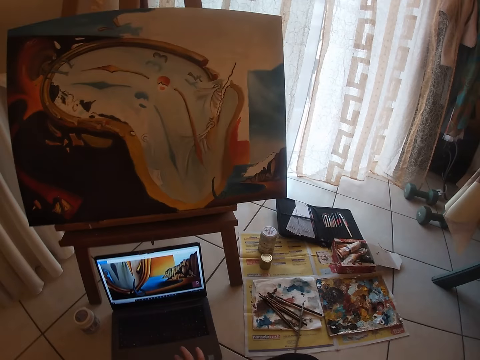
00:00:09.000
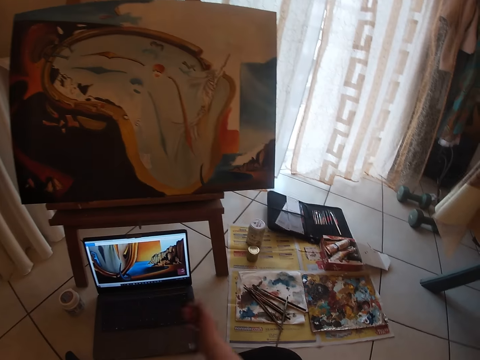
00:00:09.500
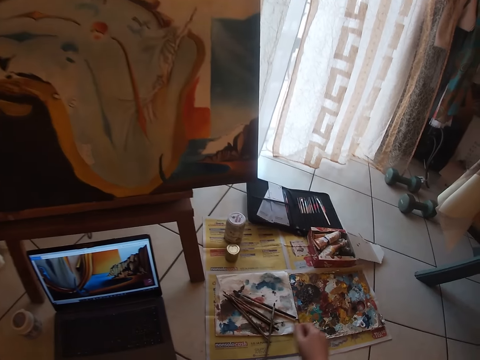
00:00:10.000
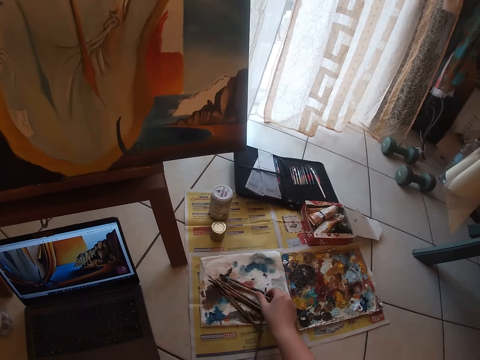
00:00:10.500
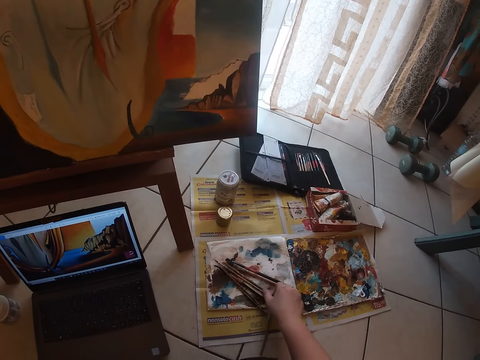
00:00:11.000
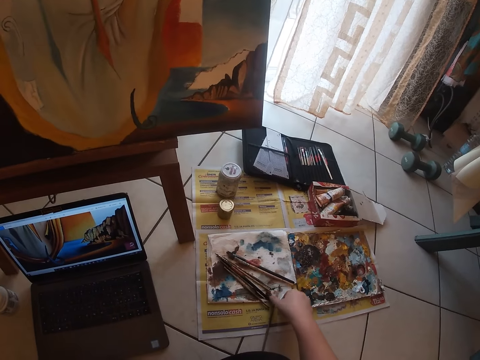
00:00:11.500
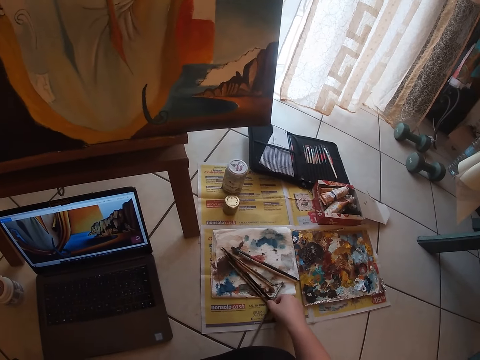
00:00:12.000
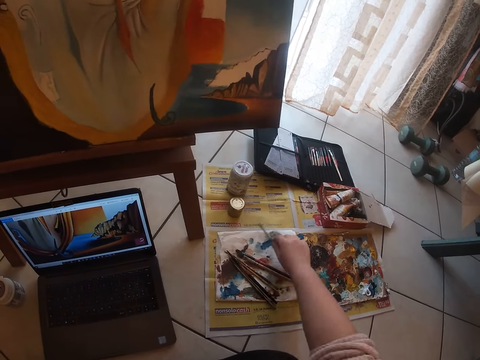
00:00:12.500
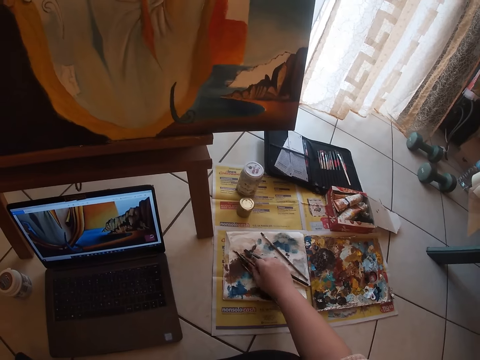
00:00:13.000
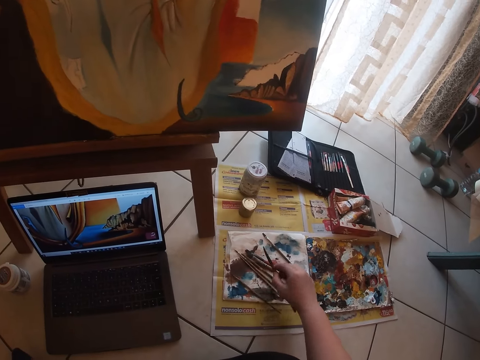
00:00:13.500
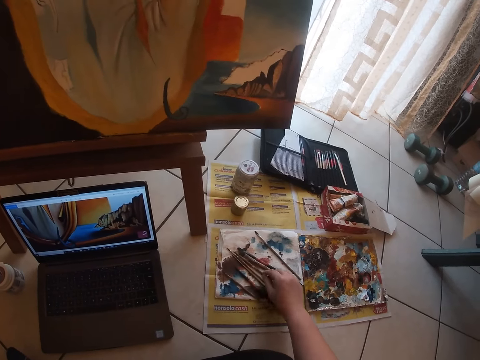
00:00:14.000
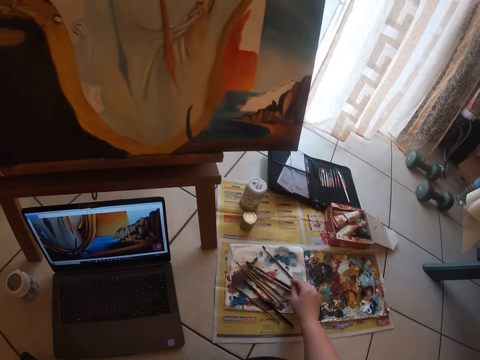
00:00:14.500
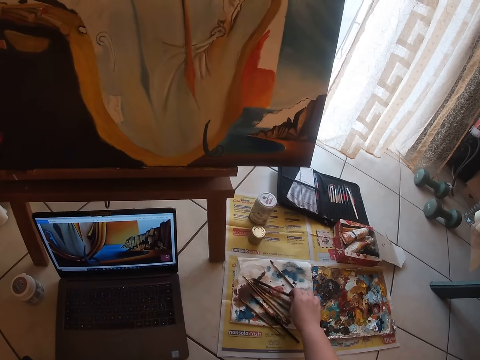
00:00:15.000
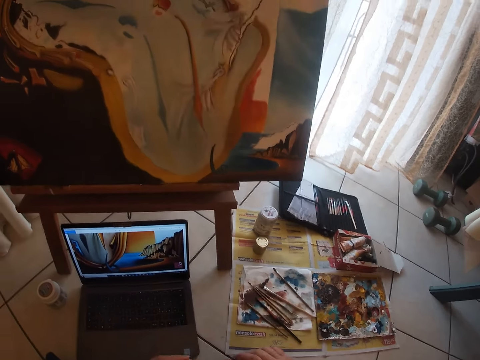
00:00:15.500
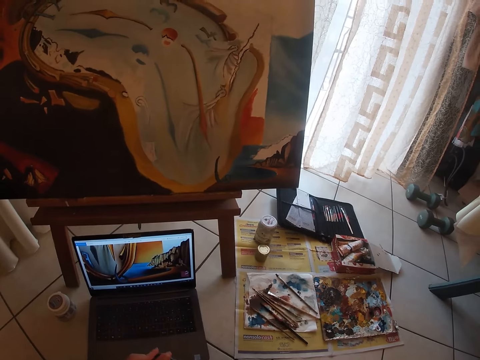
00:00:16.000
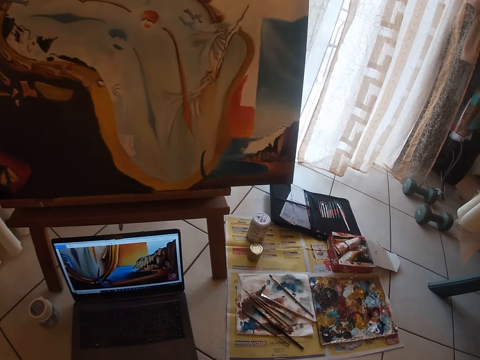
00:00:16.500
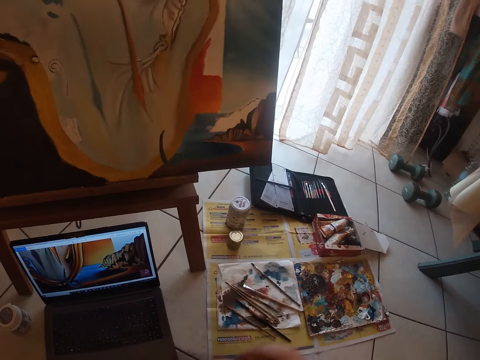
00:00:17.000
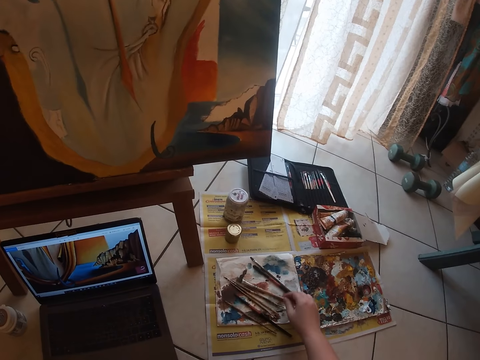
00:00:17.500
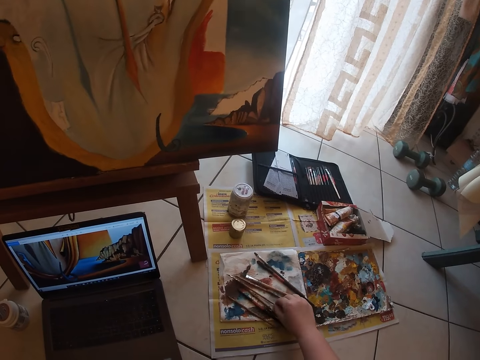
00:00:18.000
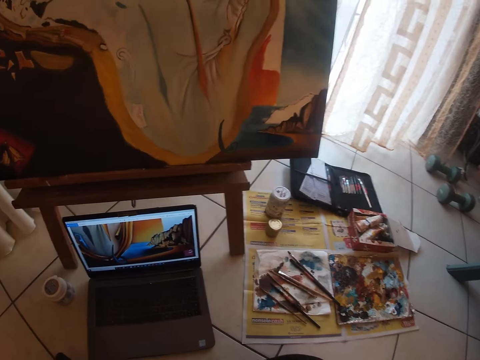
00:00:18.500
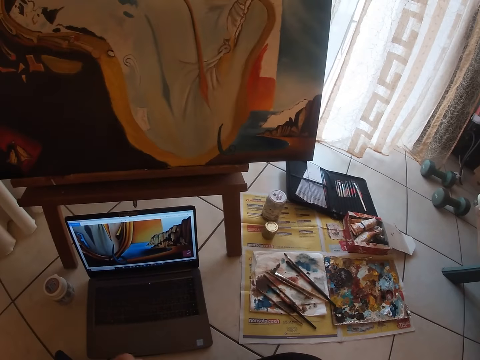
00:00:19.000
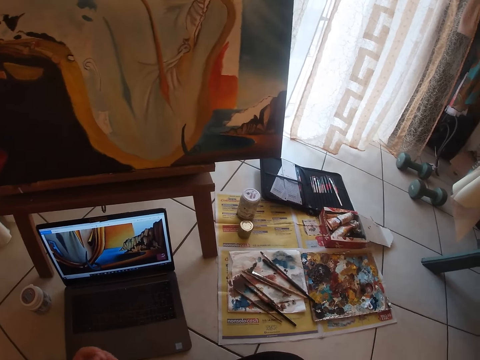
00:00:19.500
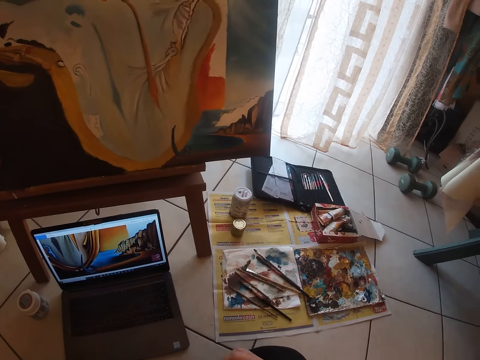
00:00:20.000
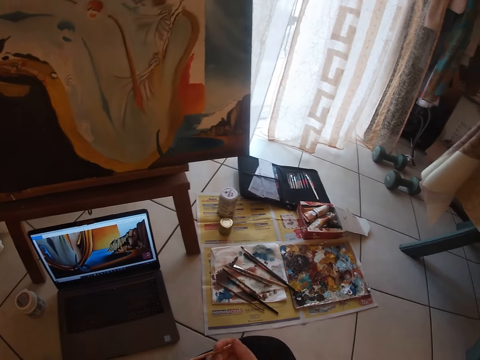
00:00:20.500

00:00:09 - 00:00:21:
The camera wearer picks up a paint brush. They drop the paint brush. They pick up the paint brush. They drop the paint brush. They pick up the paint brush. They touch the brush. They drop the paint brush. They pick up the paint brush. They pass the brush to the left hand.

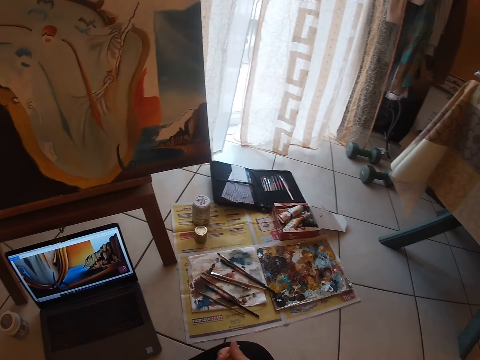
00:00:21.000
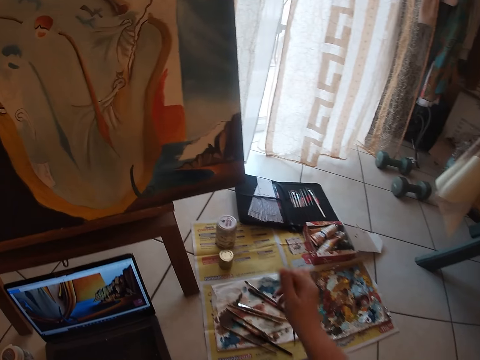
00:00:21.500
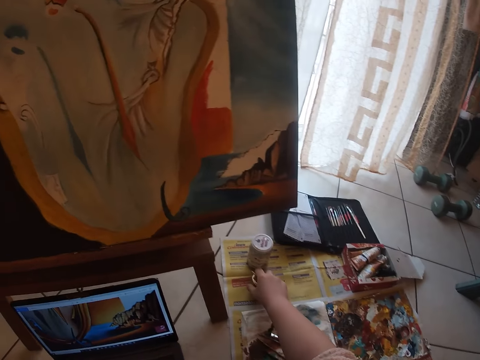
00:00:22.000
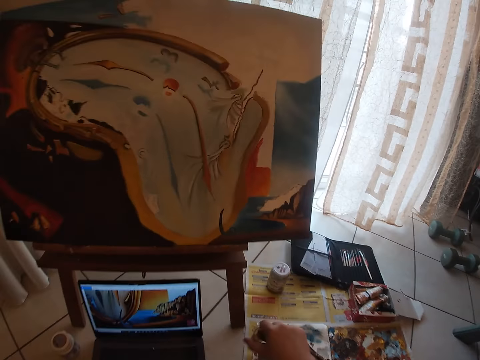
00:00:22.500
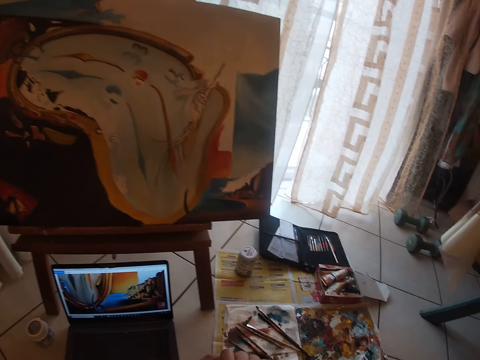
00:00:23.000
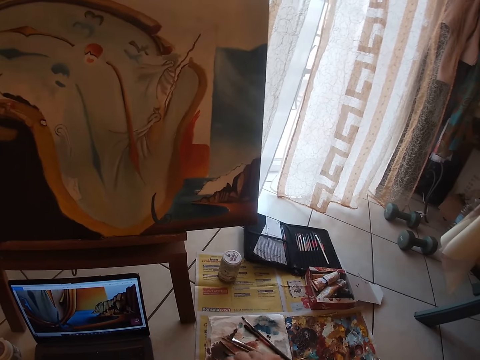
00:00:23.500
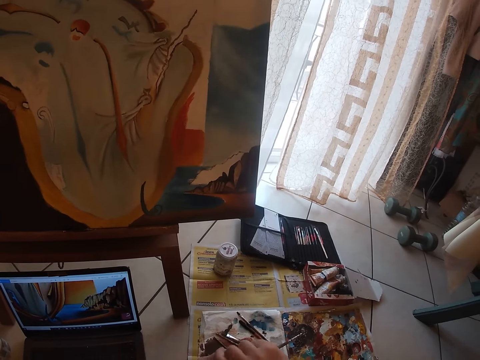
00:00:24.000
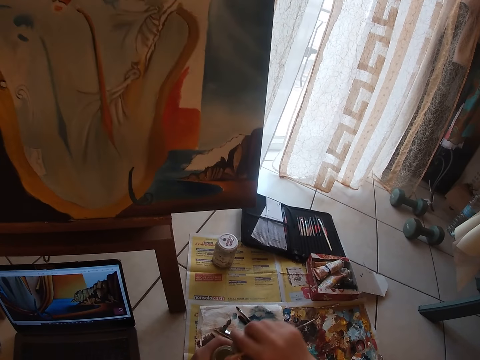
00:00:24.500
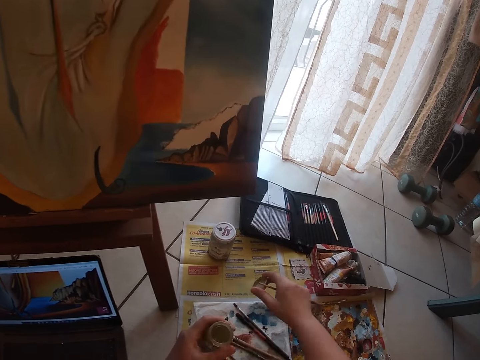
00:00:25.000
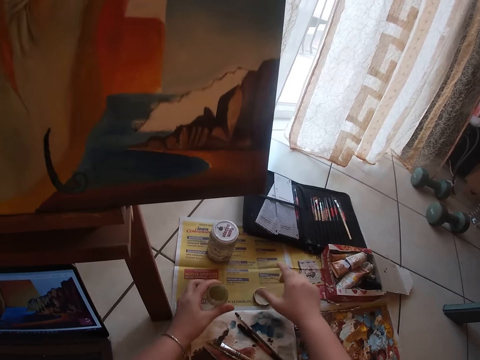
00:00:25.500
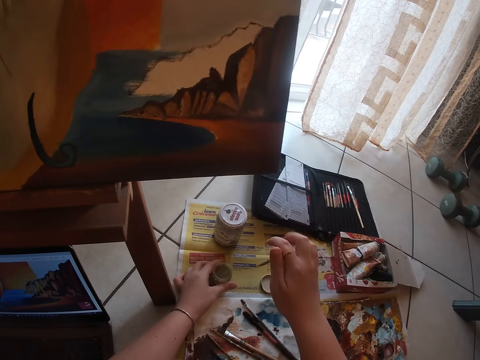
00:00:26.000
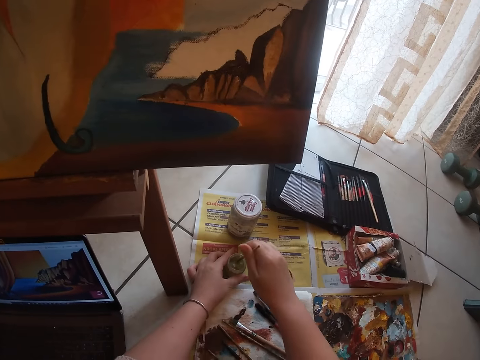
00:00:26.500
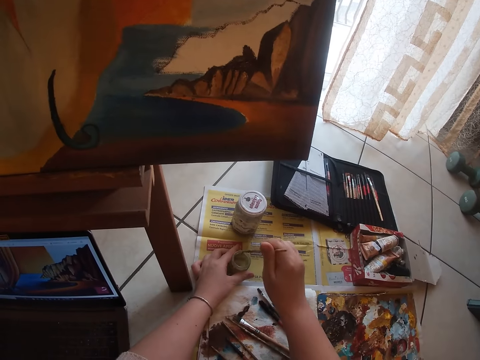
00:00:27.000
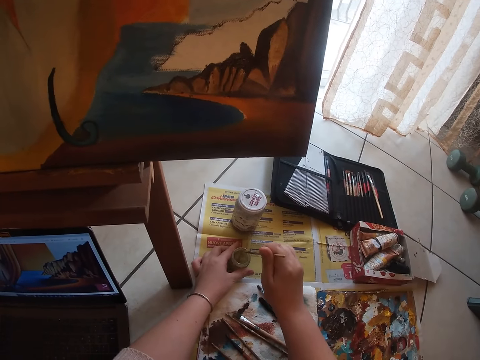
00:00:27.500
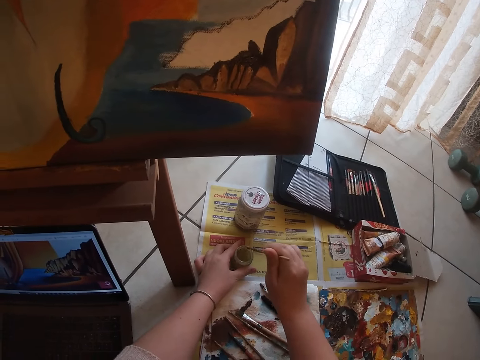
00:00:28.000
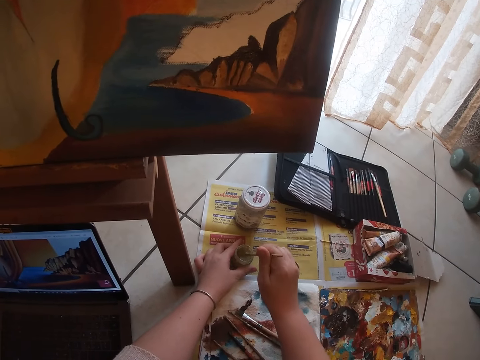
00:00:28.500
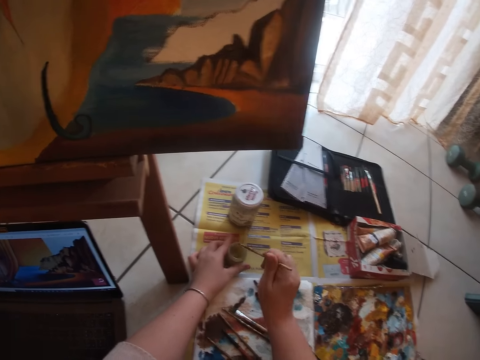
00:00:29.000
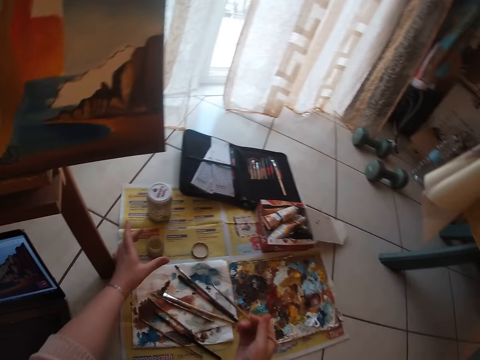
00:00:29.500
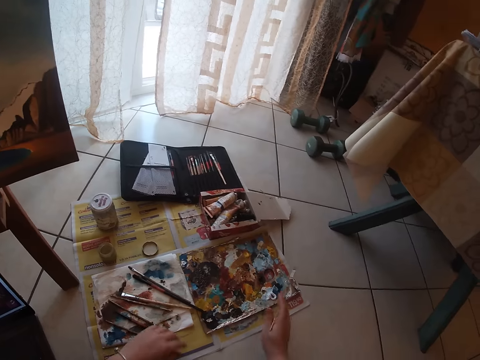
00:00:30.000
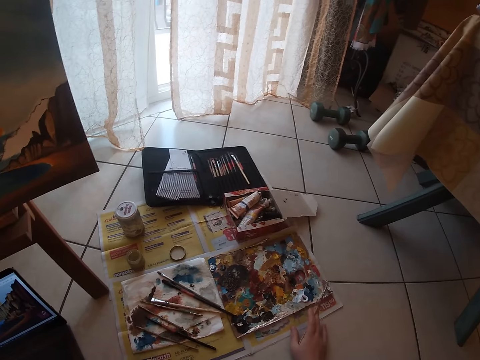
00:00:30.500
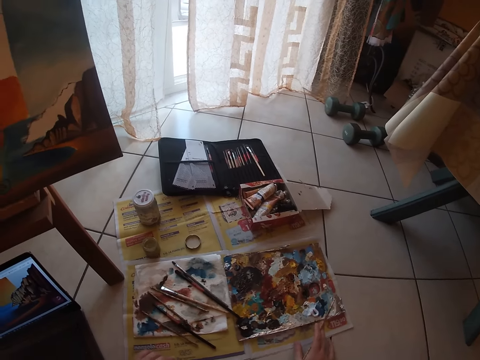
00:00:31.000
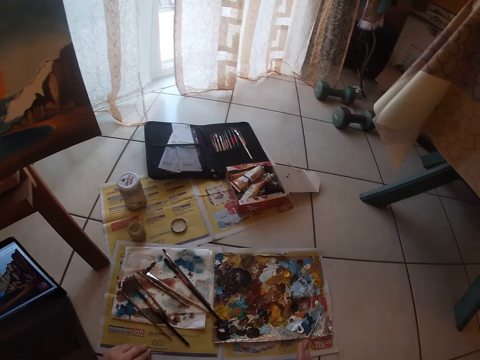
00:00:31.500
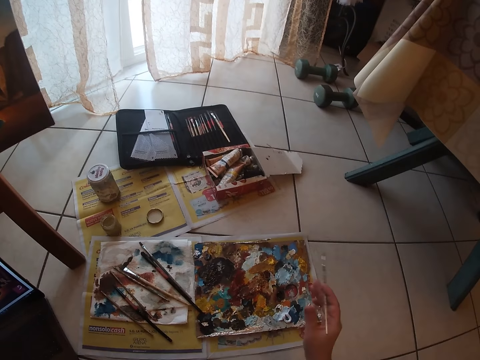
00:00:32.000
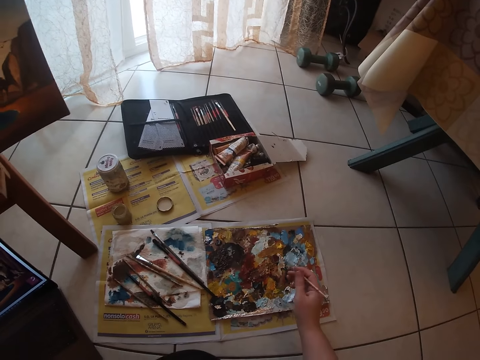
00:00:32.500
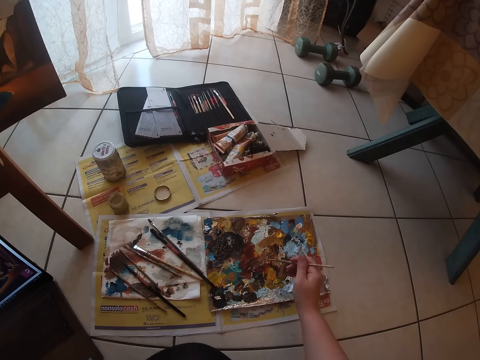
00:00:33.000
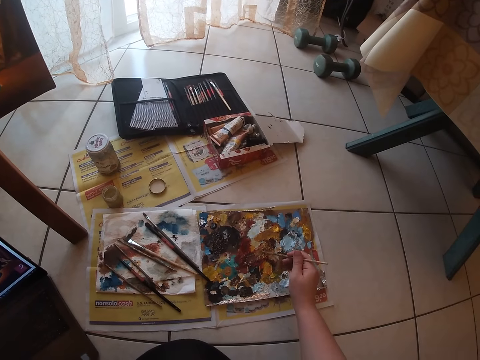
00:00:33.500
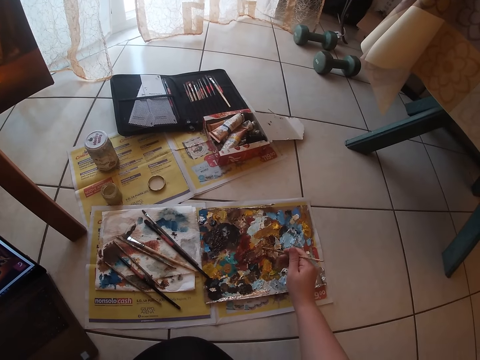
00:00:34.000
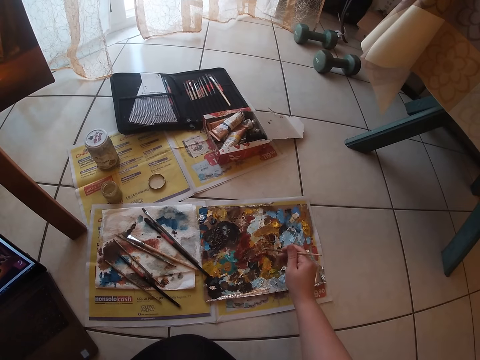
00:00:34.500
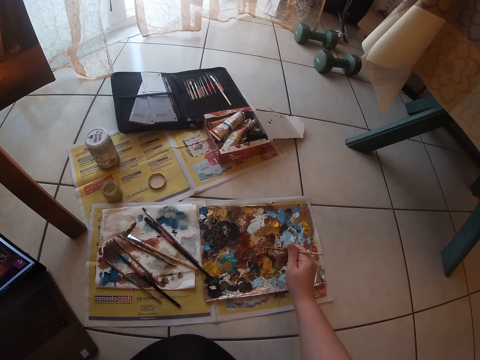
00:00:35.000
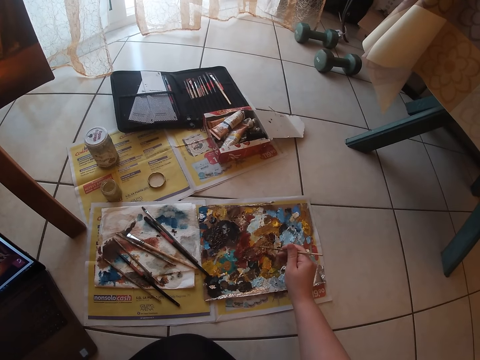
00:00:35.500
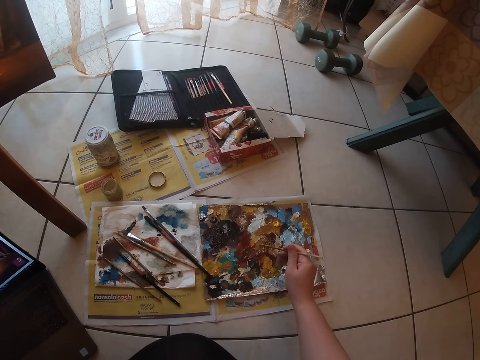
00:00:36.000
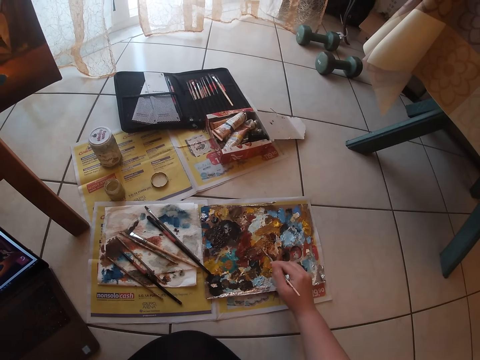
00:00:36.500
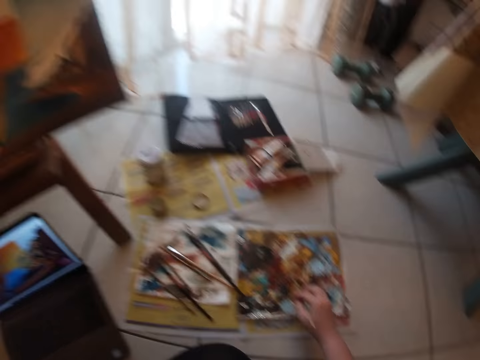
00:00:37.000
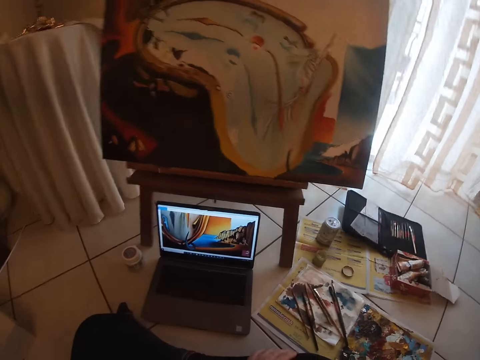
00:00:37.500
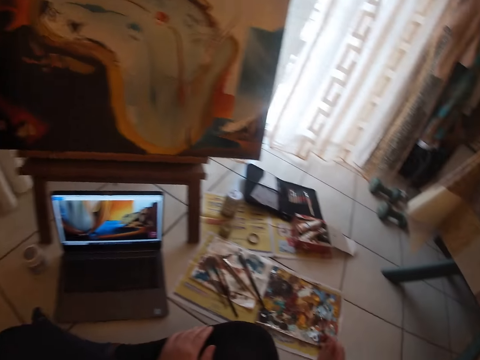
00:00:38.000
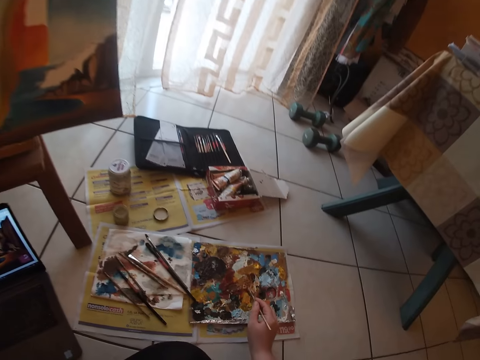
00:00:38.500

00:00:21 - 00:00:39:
The camera wearer picks up a paint can or paint tin from the floor. They pass the paint tin to the left hand. They open the paint tin. They pass the brush to the right hand. They drop the lid of the water can on the floor. They drop the water can on the floor. They dip the paint brush into water in the water can. They rub the brush on the paint tin. They push the paint paper. They adjust the base paper on the floor. They dab the paint brush on the paint palette.
